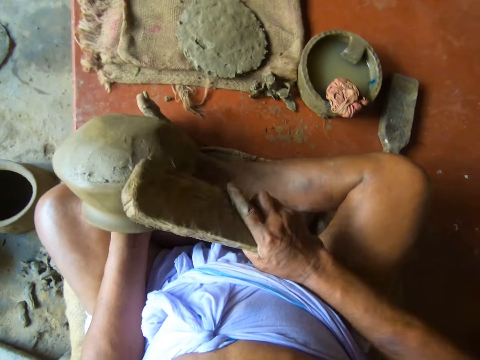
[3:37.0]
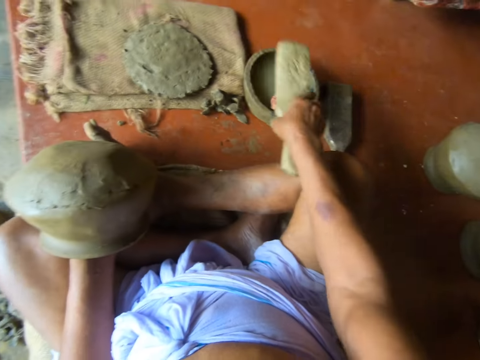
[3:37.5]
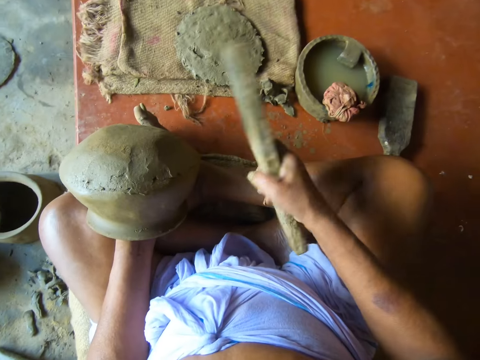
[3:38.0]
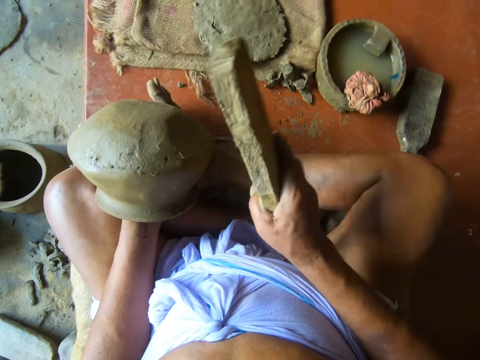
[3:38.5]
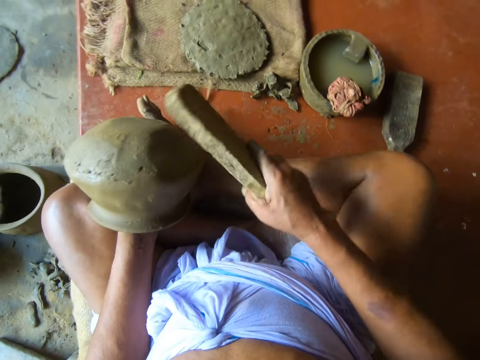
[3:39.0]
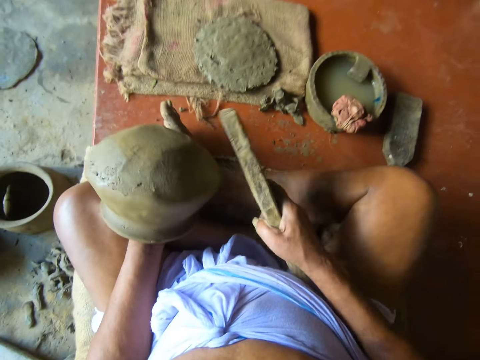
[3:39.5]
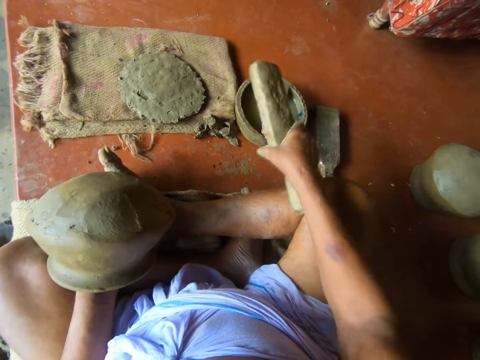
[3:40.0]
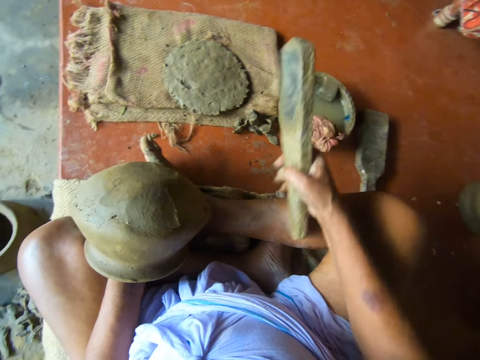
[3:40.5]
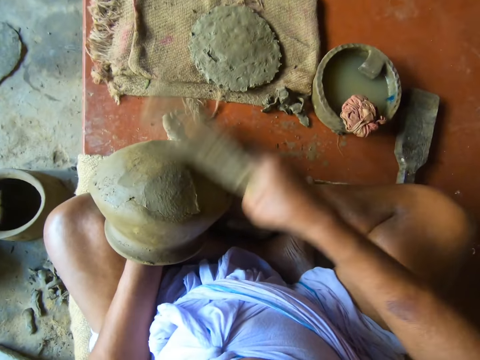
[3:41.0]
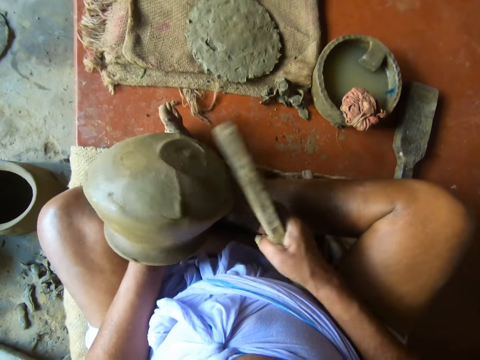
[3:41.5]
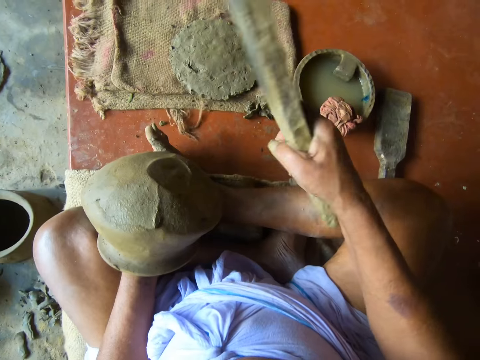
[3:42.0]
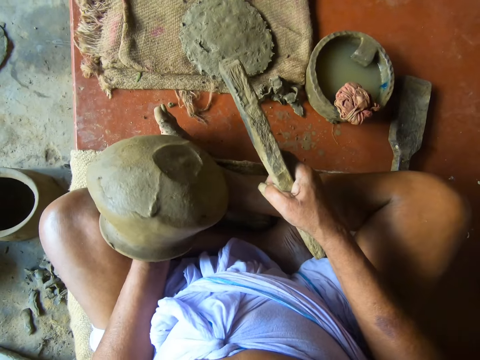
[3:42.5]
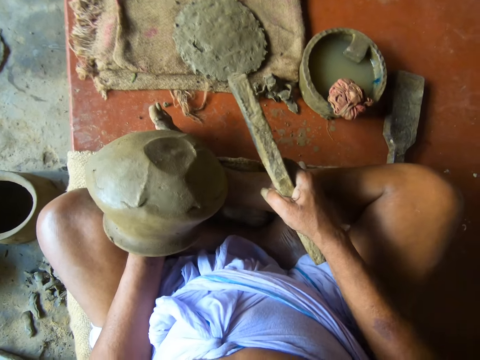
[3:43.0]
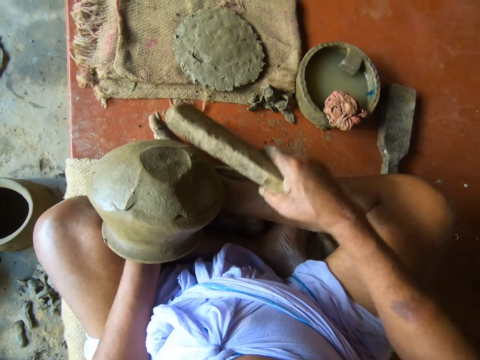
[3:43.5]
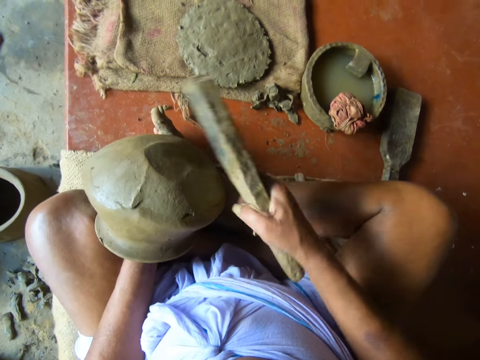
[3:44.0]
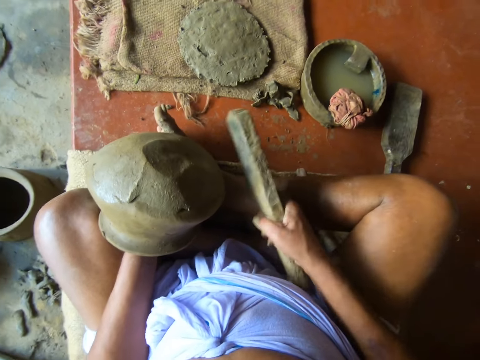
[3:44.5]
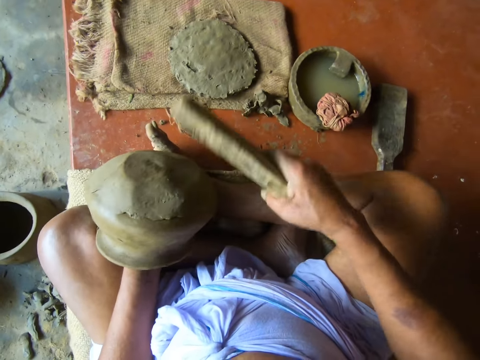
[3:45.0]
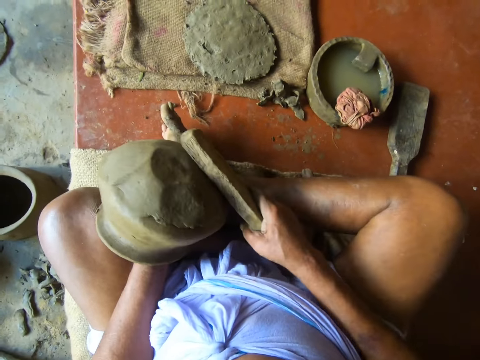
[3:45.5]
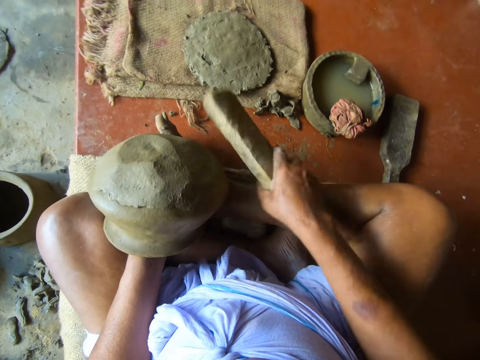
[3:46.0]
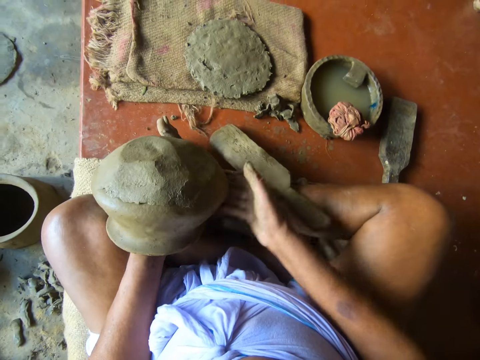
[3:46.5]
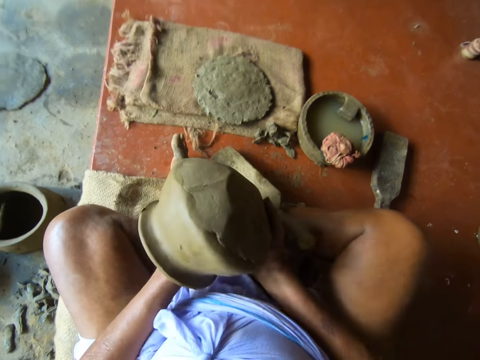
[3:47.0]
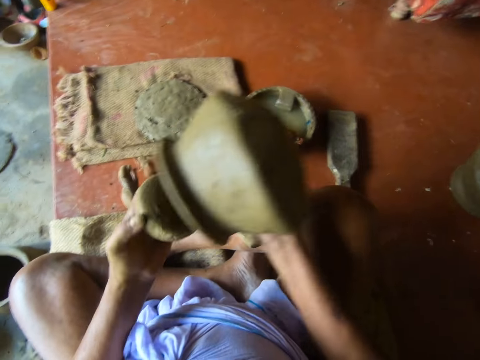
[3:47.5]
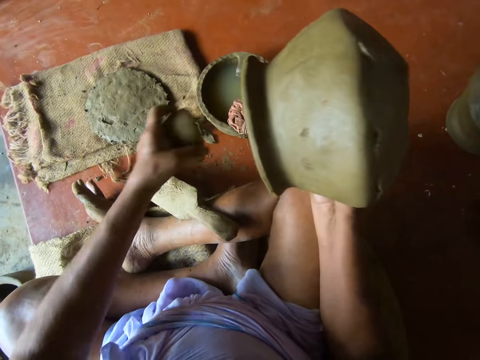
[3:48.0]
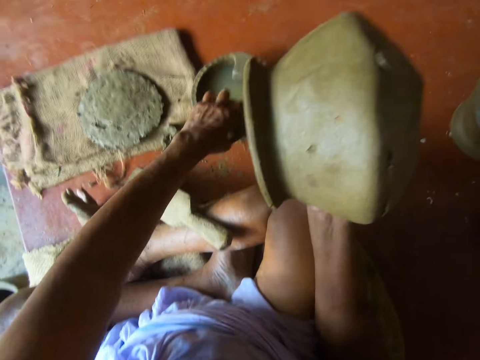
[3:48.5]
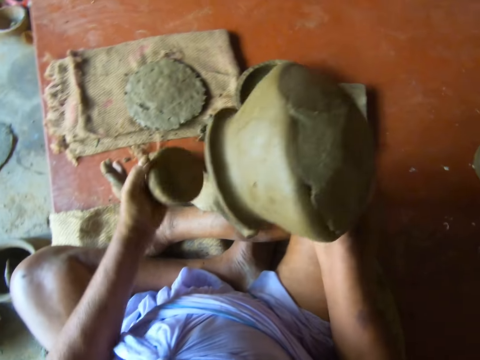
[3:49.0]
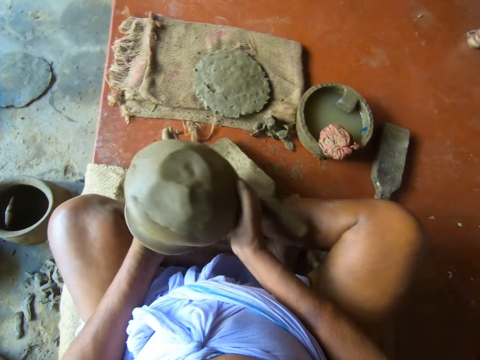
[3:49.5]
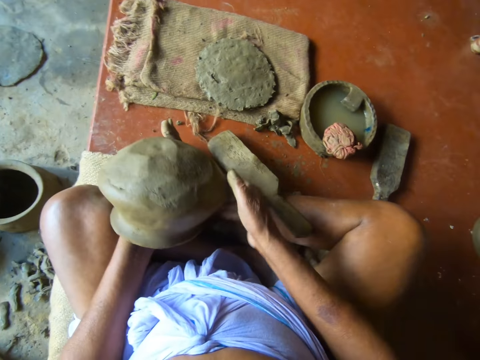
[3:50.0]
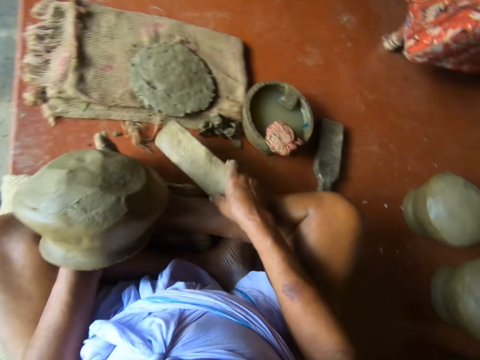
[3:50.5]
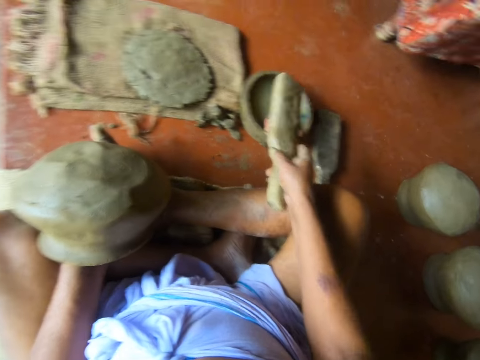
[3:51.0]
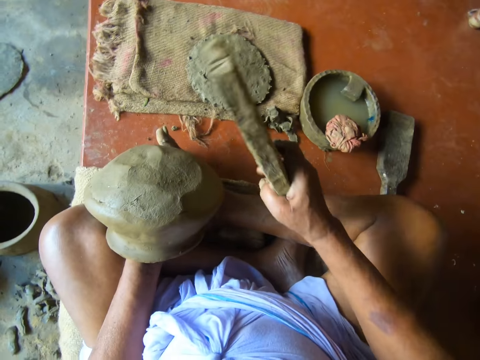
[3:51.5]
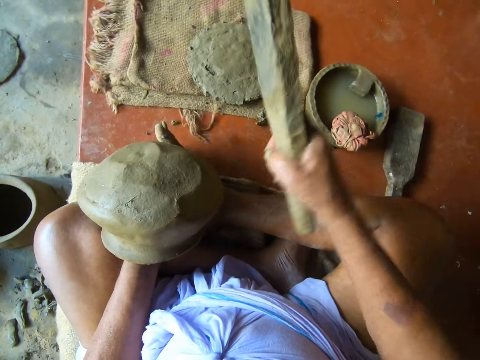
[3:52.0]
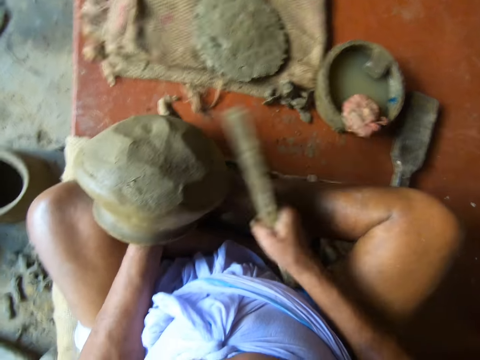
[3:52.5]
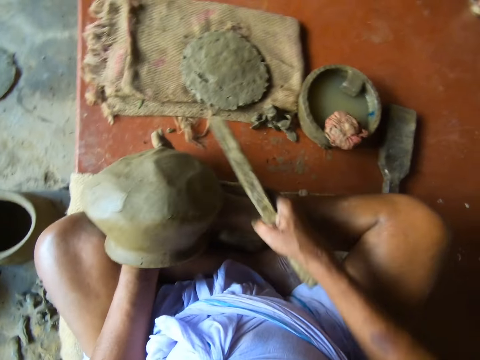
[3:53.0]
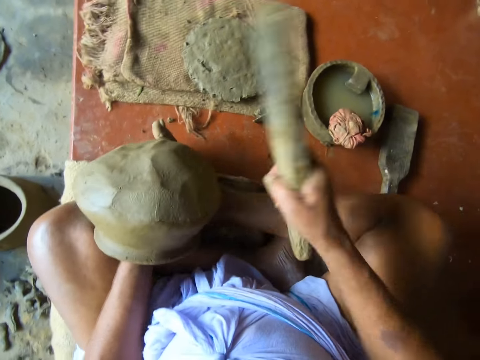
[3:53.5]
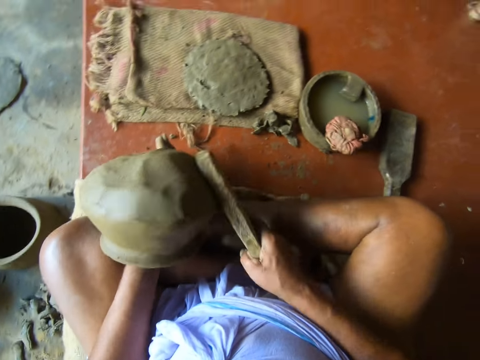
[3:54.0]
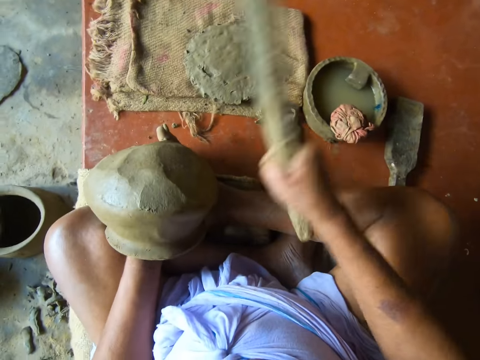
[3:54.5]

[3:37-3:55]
The camera wearer dips the molding stick in the pot of water with his right hand. He gently hits the pot with a piece of wood. He molds the clay pot with the molding stick in his right hand. He dips the molding stick in the pot of water with his right hand. He gently hits the pot with a piece of wood. He molds the clay pot with the molding stick in his right hand. He drops the molding stick on the floor with his right hand. He carries the clay pot with his right hand. He cleans the stone on the cloth with his left hand. He puts the clay pot on the stone in his left hand. He picks the molding stick on the floor with his right hand. He dips the molding stick in the pot of water with his right hand. He molds the clay pot with the molding stick in his right hand. He gently hits the pot with a piece of wood.

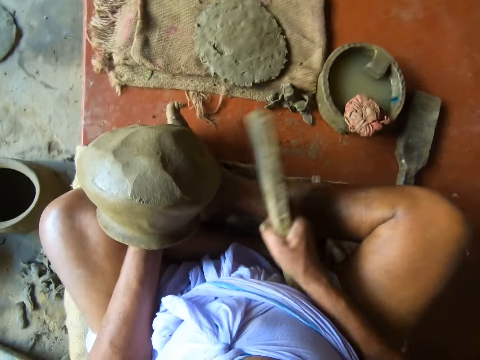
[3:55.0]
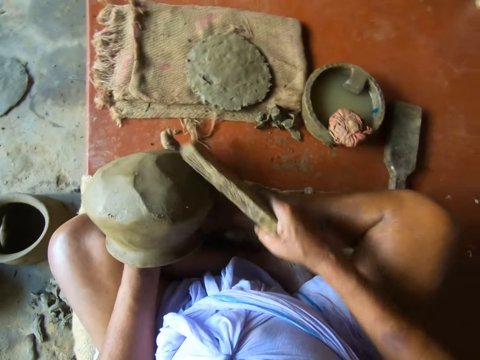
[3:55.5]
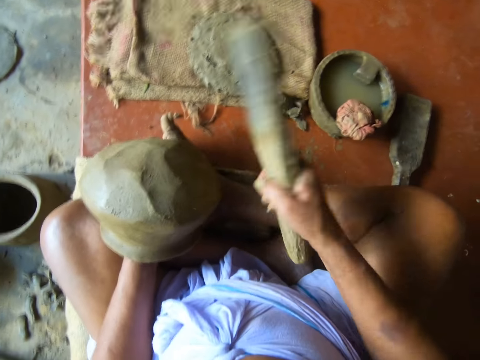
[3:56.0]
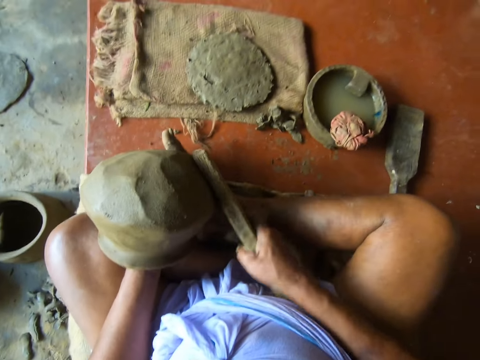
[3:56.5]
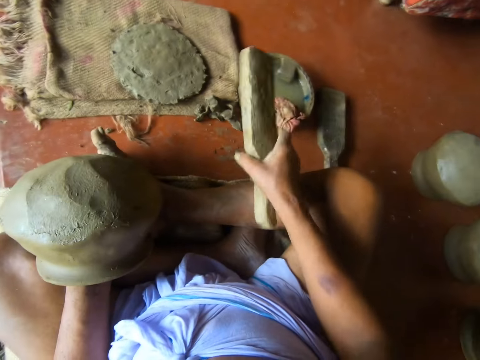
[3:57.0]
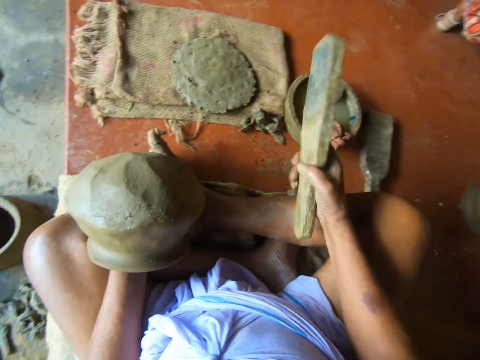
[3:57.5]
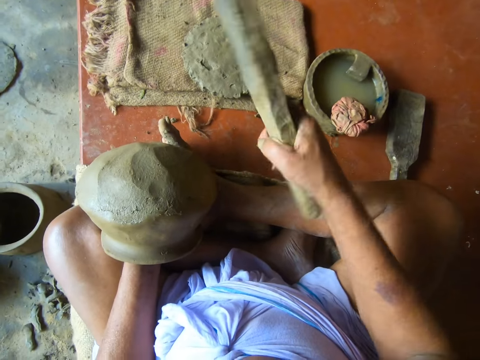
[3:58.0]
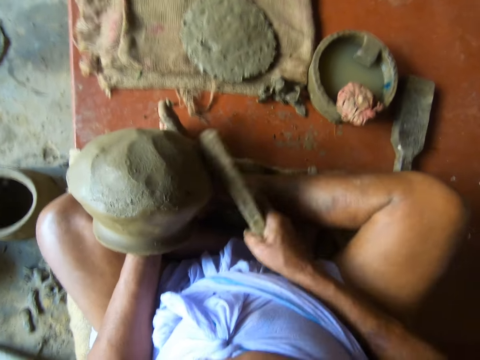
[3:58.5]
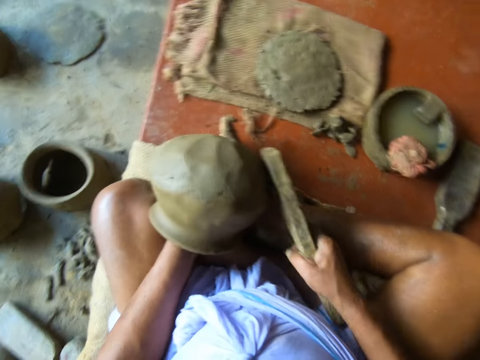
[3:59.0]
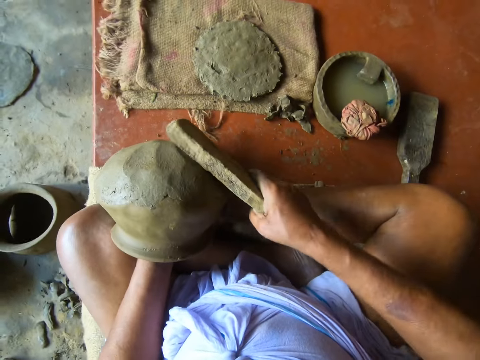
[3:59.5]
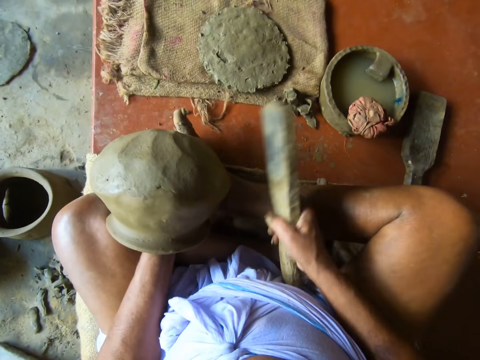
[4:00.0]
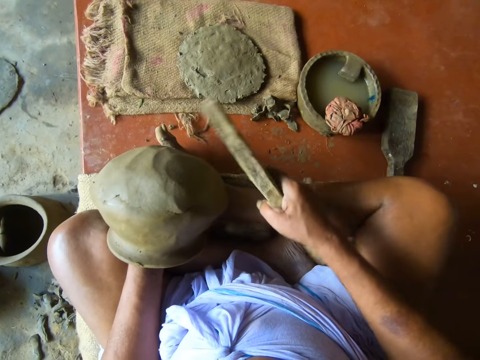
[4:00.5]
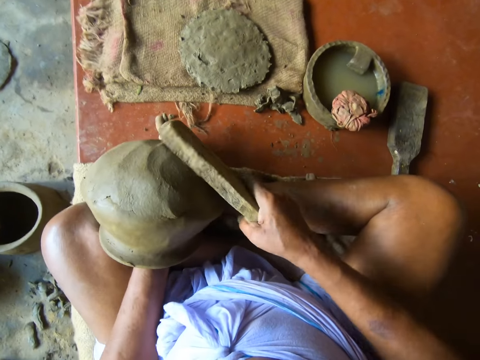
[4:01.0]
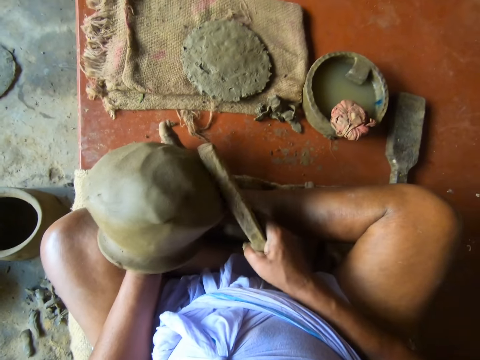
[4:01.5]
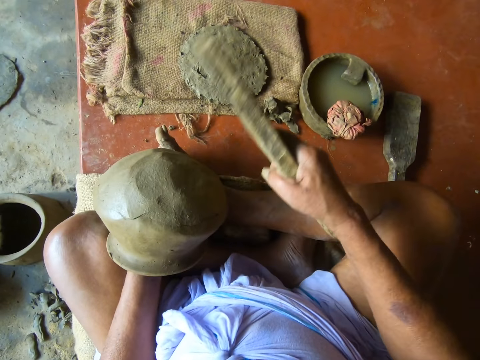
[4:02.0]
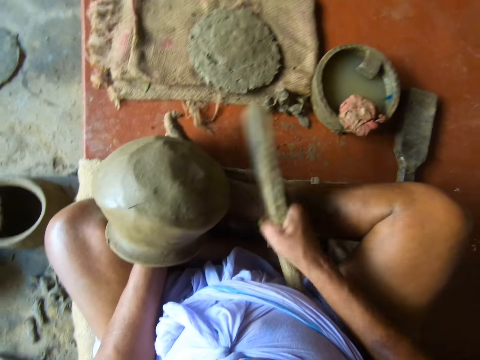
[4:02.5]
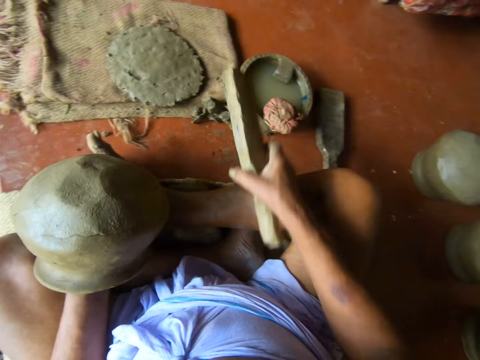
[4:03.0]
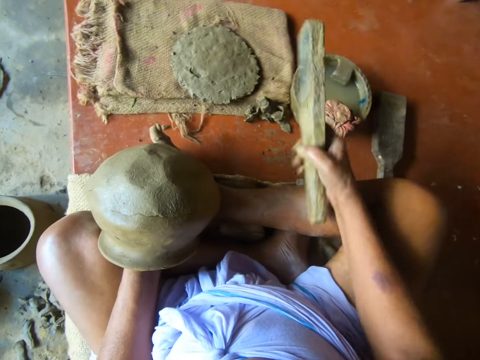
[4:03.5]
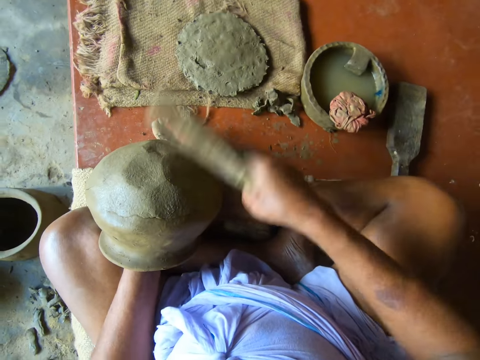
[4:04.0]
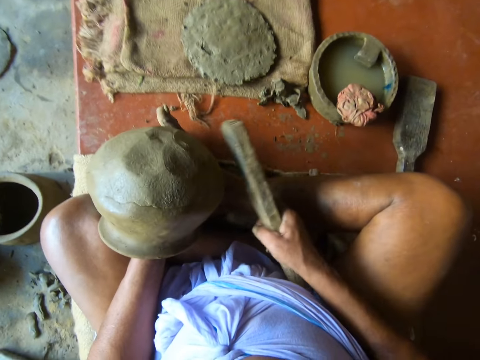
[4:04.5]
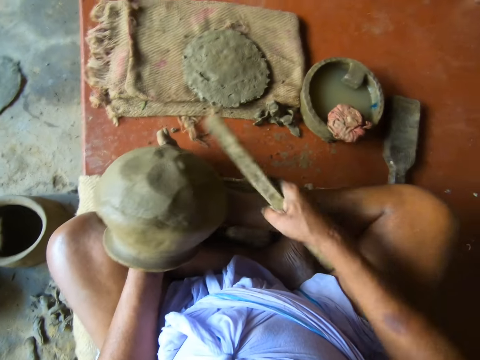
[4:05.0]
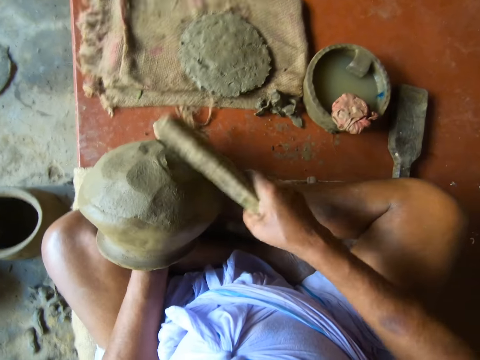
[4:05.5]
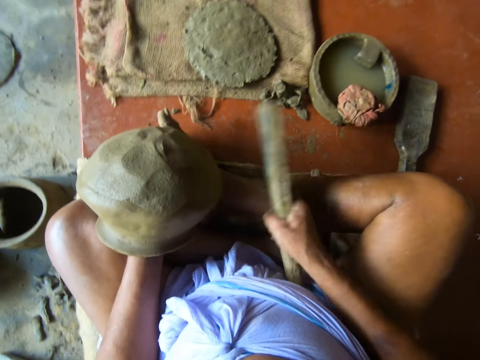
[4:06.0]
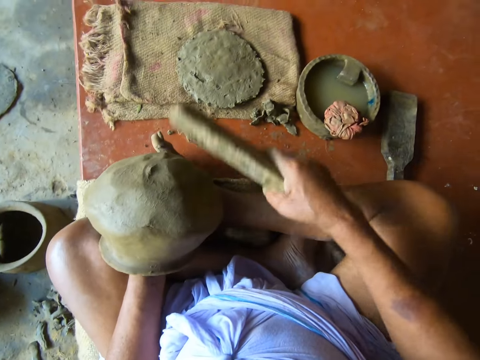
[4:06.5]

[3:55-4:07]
The camera wearer dips the molding stick in the pot of water with his right hand. He puts the wood on the bowl. He gently hits the pot with a piece of wood. He molds the clay pot with the molding stick in his right hand. He puts the wood on the bowl. He dips the molding stick in the pot of water with his right hand. He molds the clay pot with the molding stick in his right hand. He gently hits the pot with the piece of wood.
